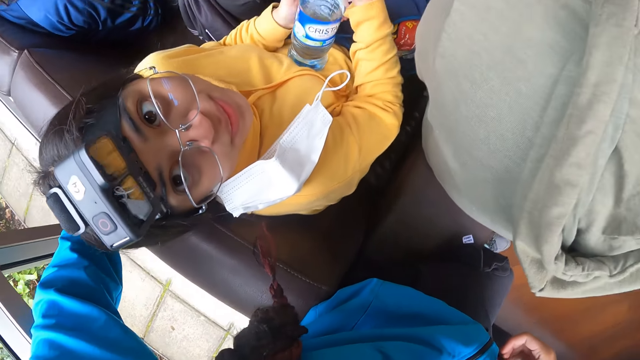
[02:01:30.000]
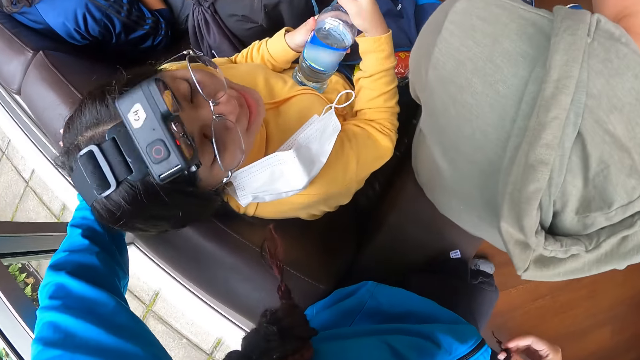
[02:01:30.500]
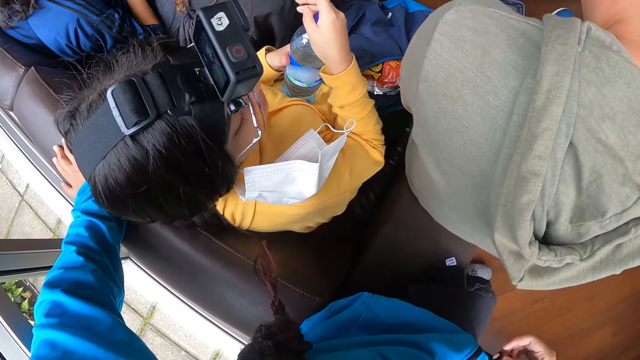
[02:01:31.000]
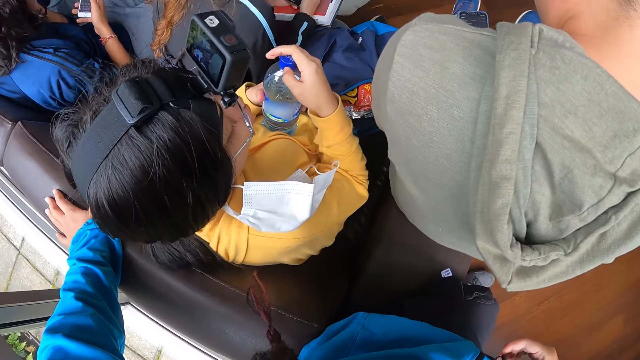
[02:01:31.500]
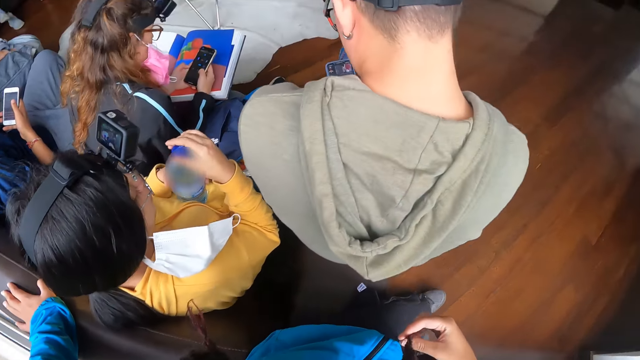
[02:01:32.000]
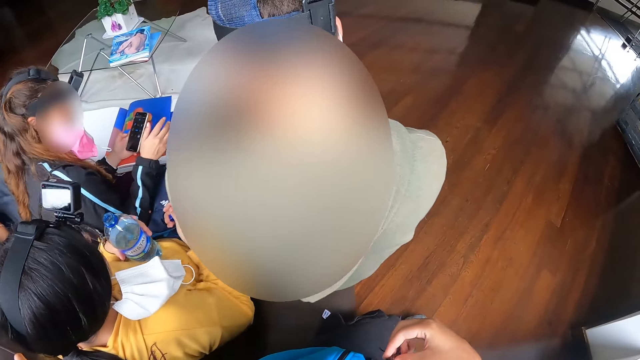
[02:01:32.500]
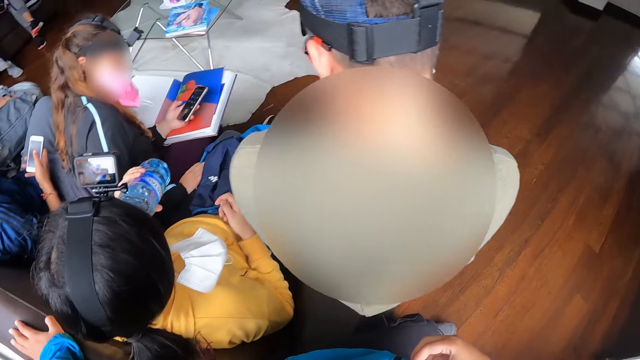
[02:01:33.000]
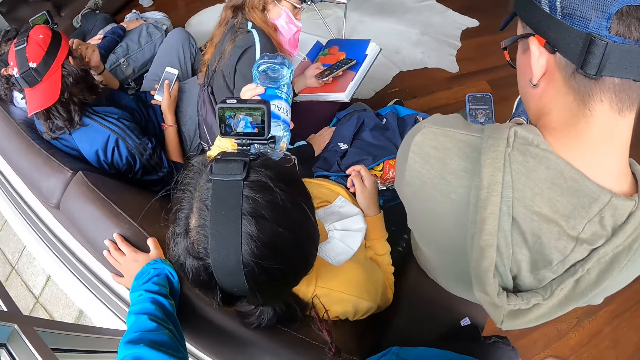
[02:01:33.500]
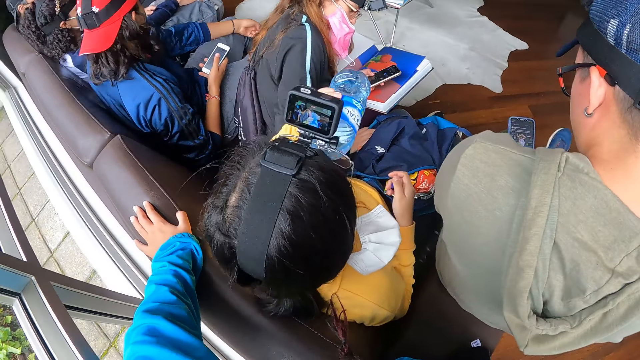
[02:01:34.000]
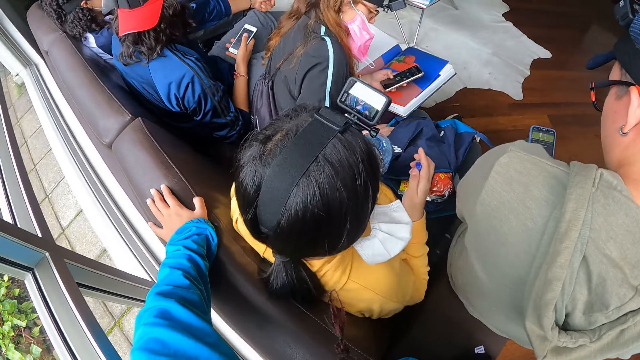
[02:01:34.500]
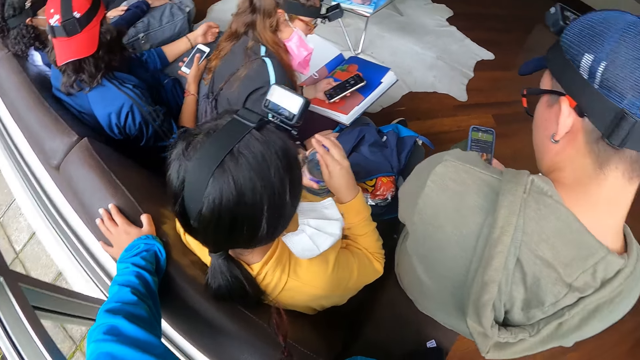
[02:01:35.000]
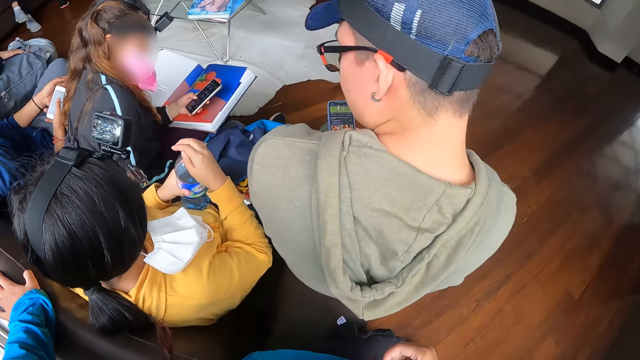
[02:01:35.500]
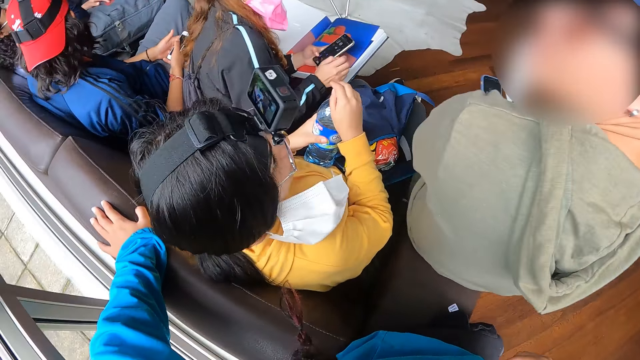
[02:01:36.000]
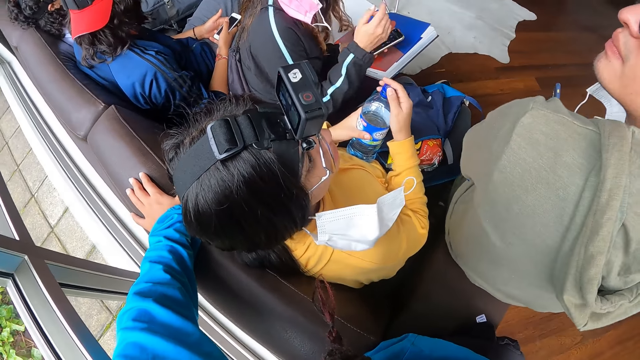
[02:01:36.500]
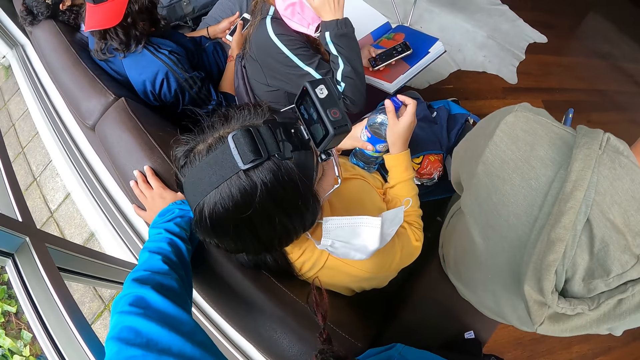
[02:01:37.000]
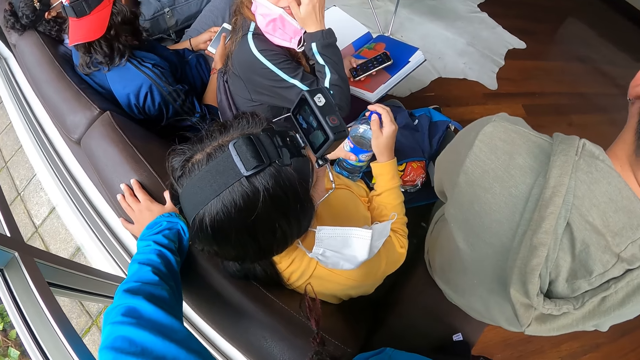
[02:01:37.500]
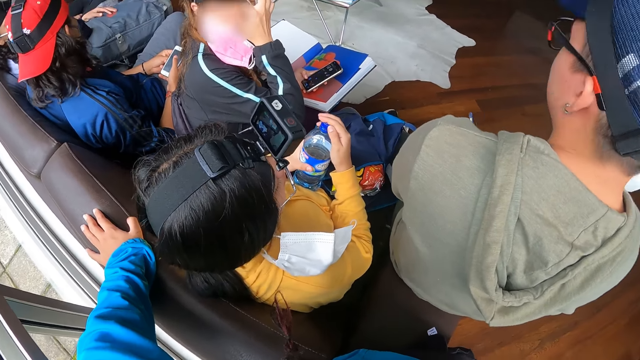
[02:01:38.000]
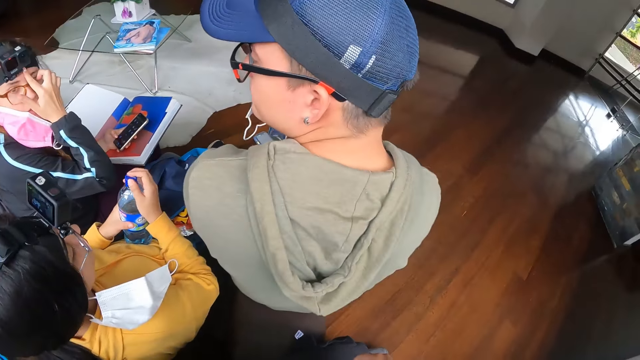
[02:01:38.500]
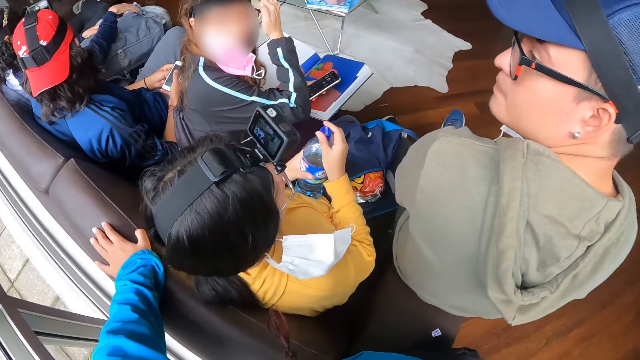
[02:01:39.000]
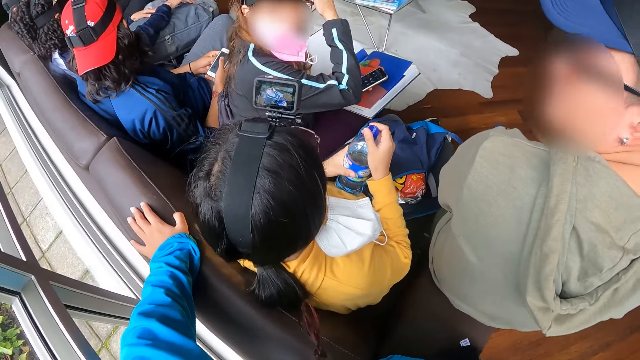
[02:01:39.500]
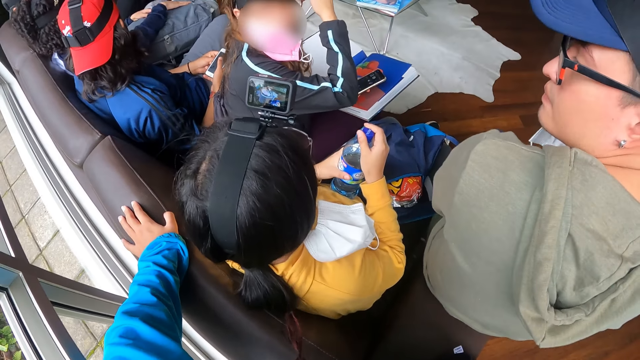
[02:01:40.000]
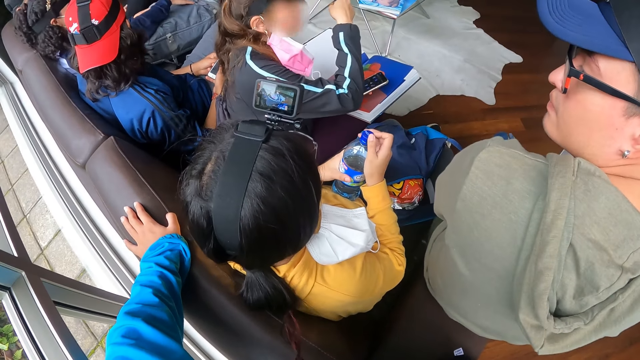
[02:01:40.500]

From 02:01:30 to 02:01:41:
The woman opens the water bottle lid with her right hand. The woman drinks from the water bottle in her left hand. The woman covers the water bottle with the lid in her right hand. Another woman touches her face with her right hand.

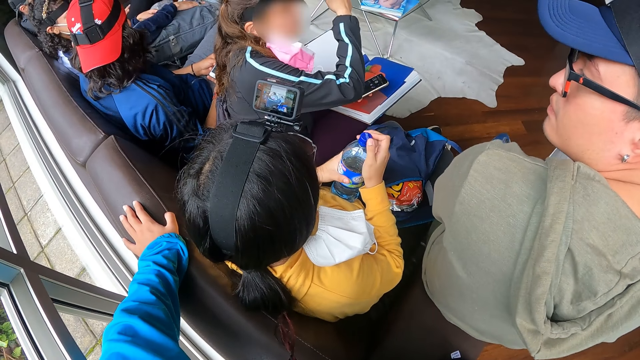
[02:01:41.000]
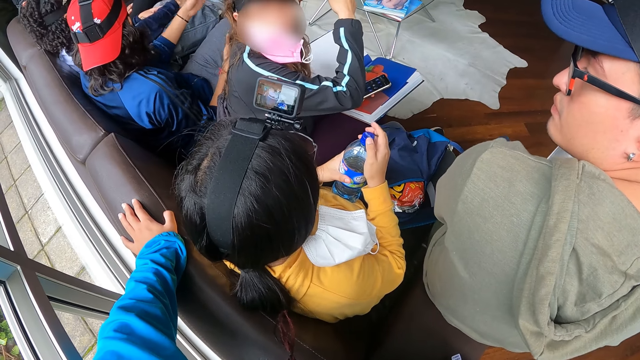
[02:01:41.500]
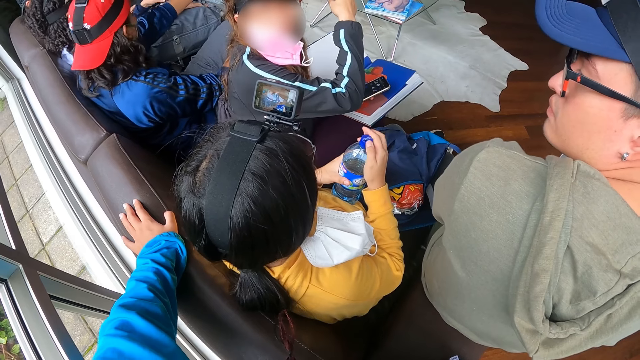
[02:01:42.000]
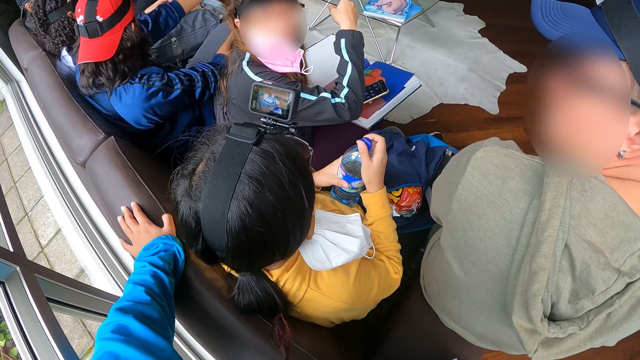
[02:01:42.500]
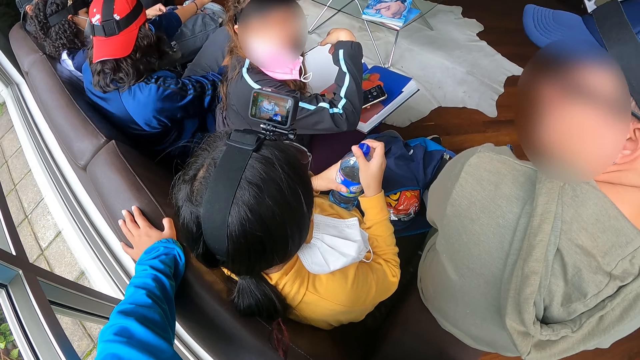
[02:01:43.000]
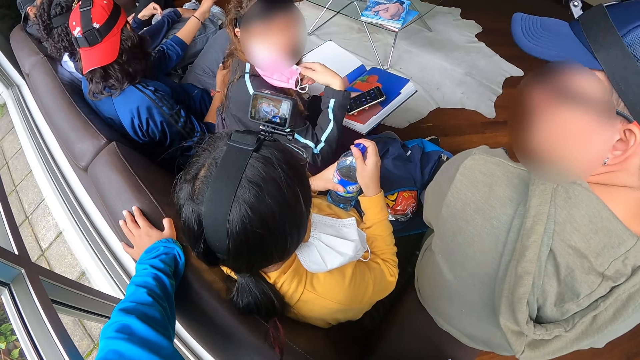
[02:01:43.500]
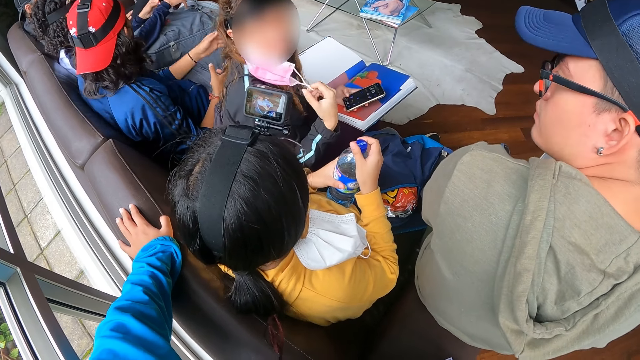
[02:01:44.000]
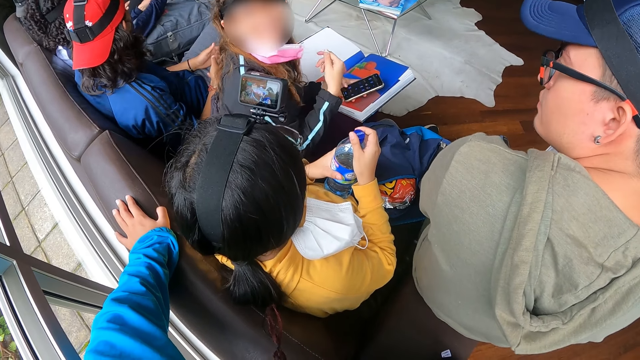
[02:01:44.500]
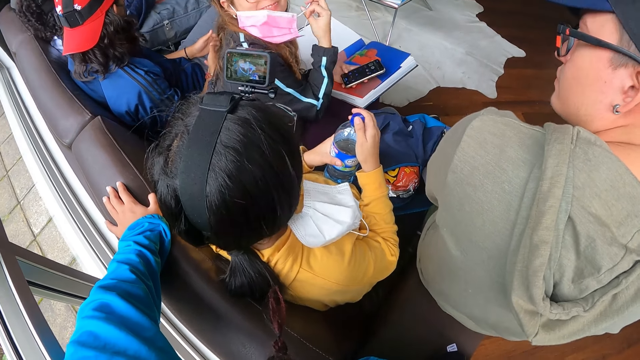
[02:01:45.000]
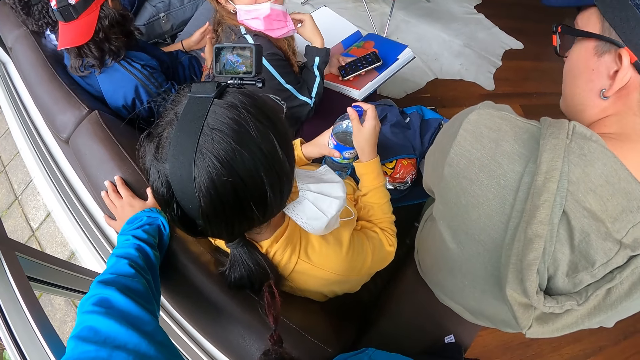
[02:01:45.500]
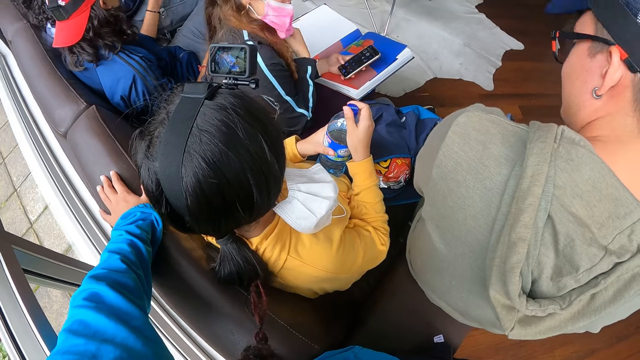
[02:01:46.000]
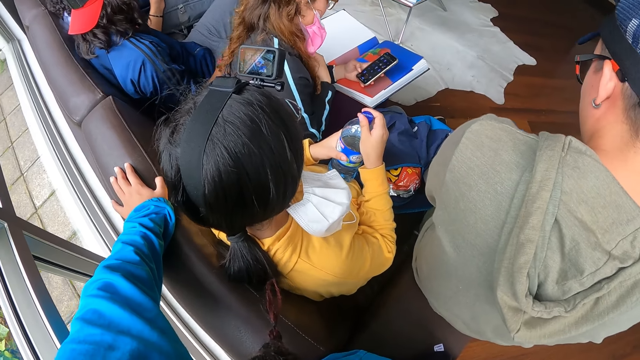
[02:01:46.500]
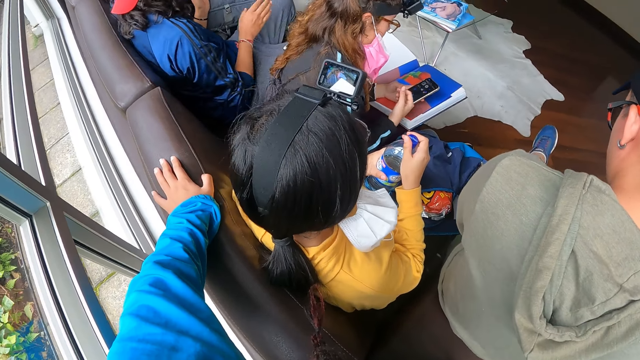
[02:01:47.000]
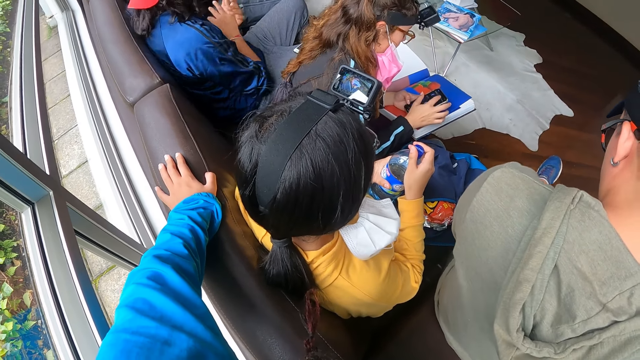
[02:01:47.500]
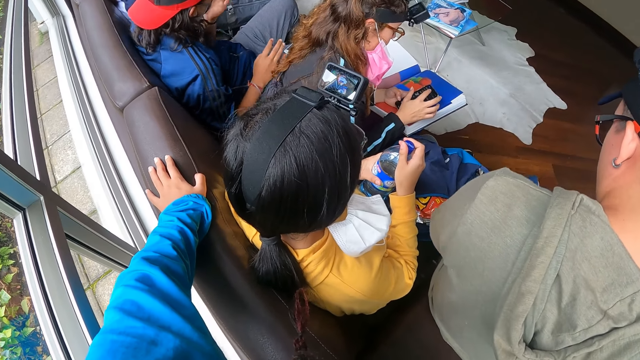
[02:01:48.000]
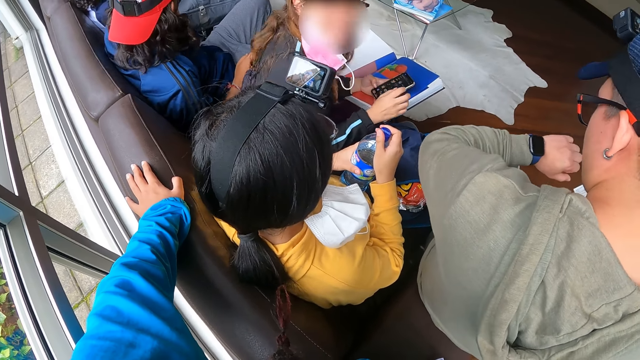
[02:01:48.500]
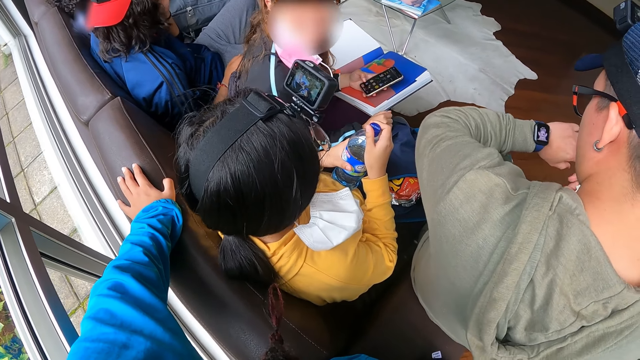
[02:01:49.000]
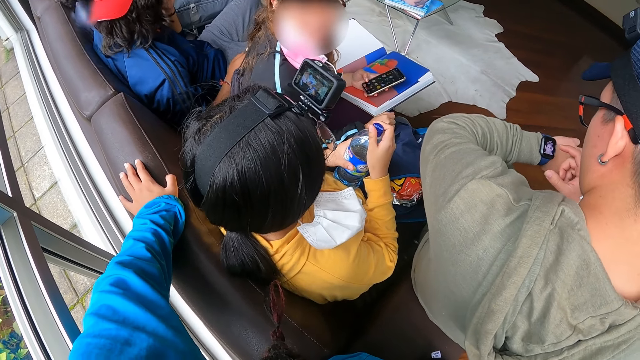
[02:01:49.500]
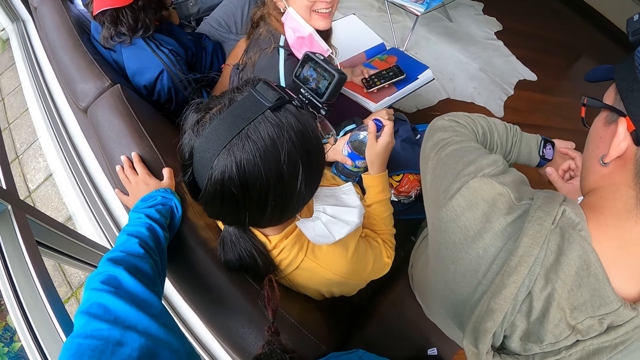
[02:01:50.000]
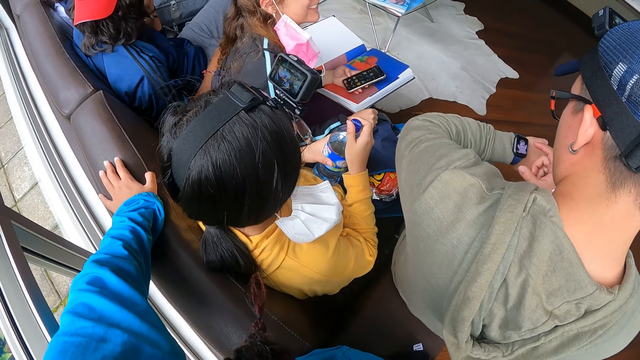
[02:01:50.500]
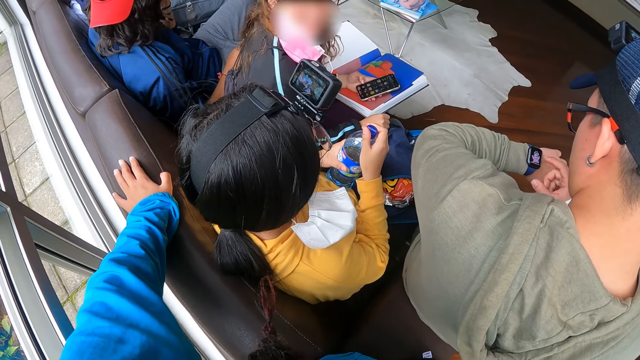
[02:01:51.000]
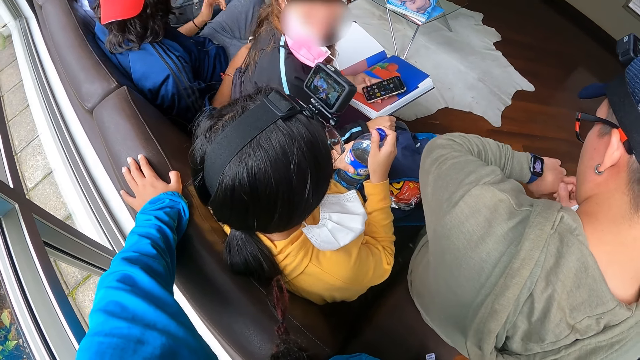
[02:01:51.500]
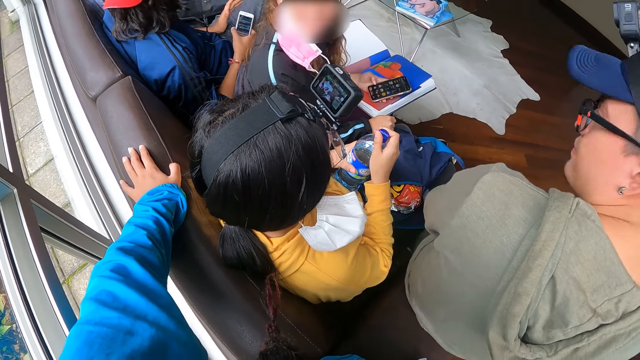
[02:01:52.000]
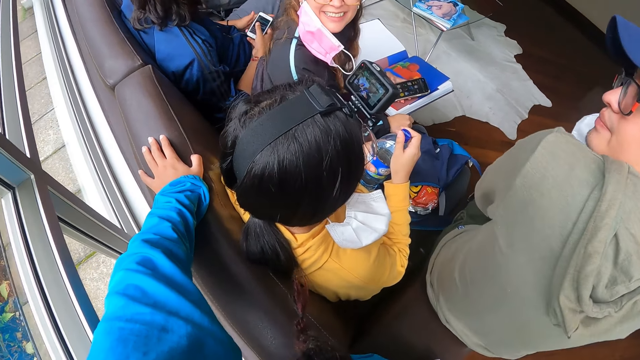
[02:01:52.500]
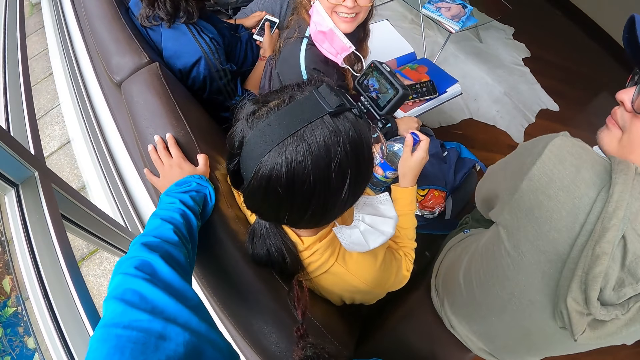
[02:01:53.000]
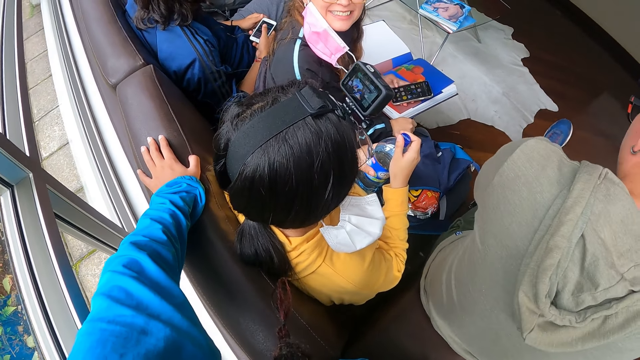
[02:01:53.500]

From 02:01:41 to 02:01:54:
The woman touches her nose mask with her right hand.
